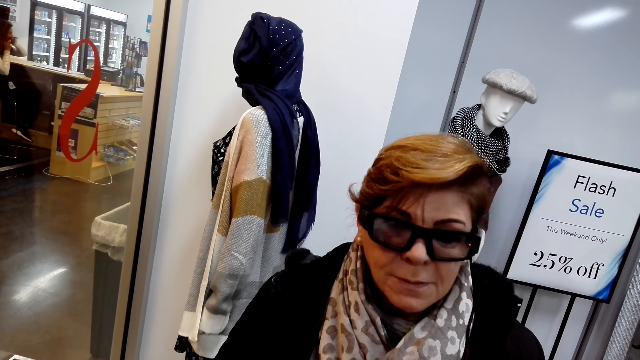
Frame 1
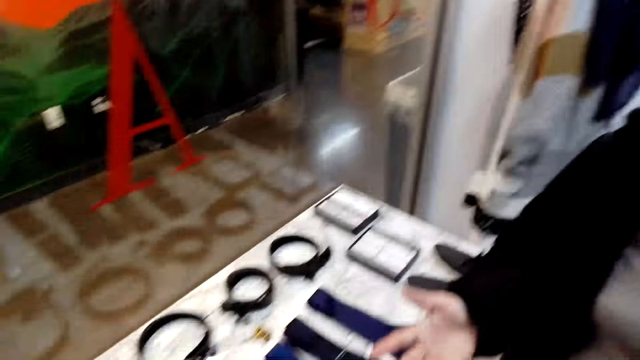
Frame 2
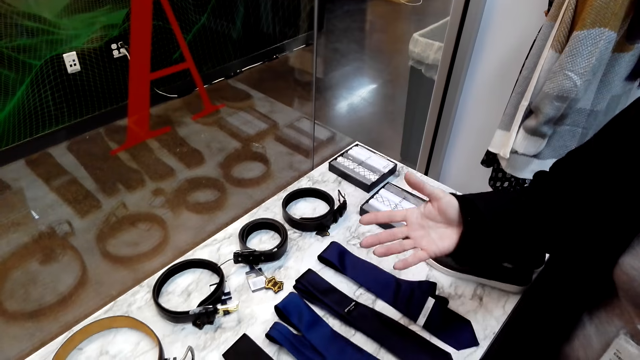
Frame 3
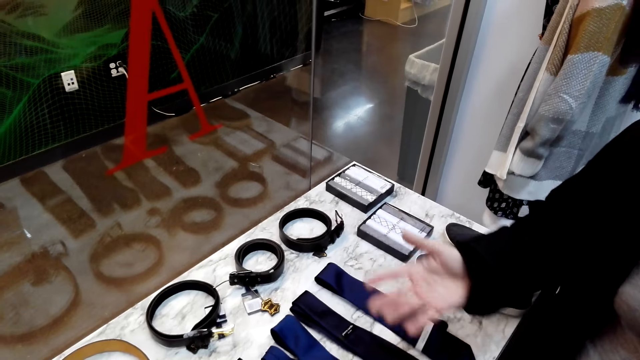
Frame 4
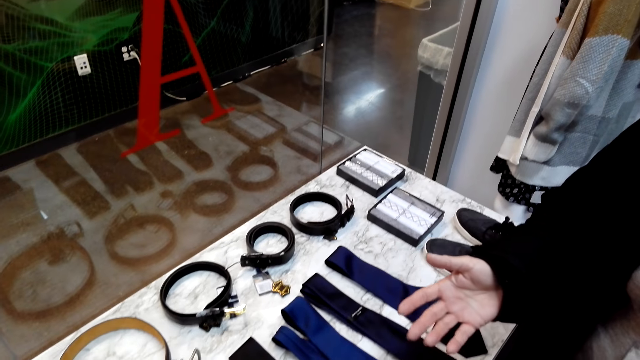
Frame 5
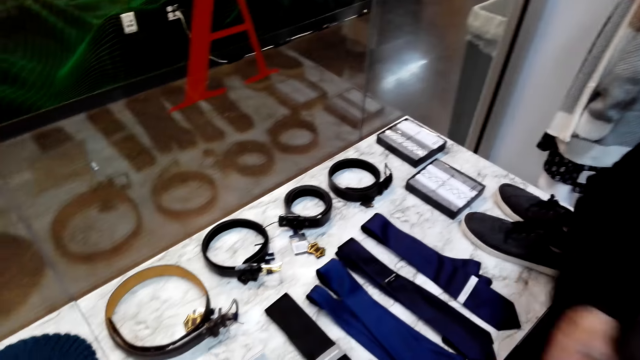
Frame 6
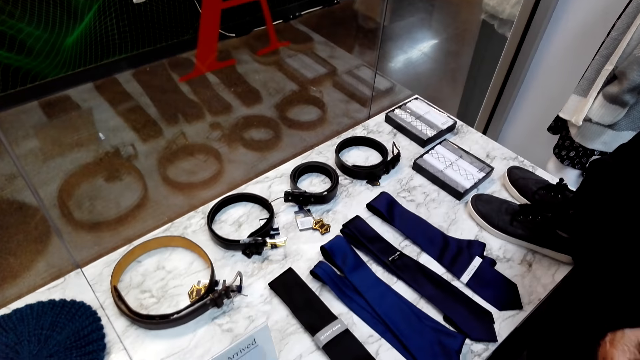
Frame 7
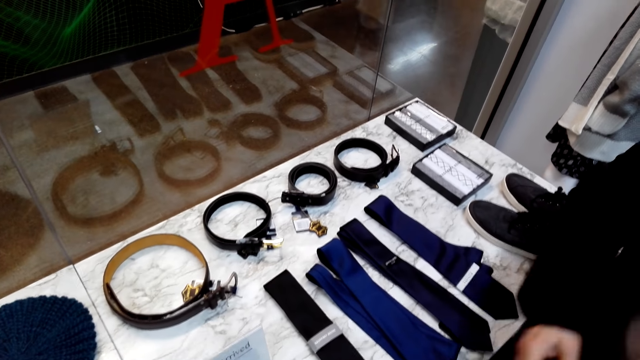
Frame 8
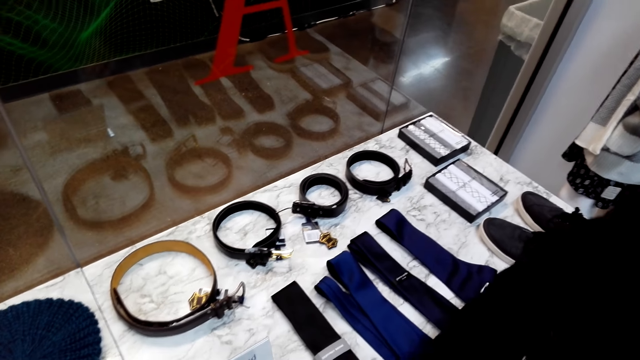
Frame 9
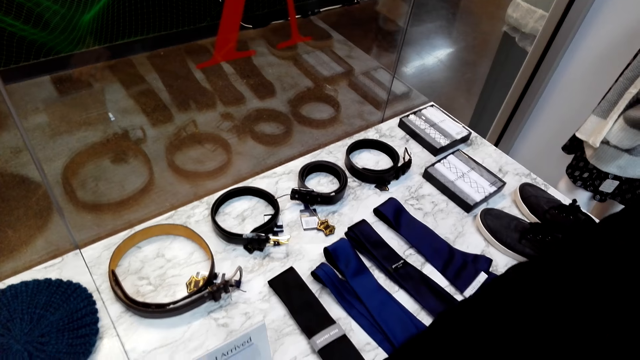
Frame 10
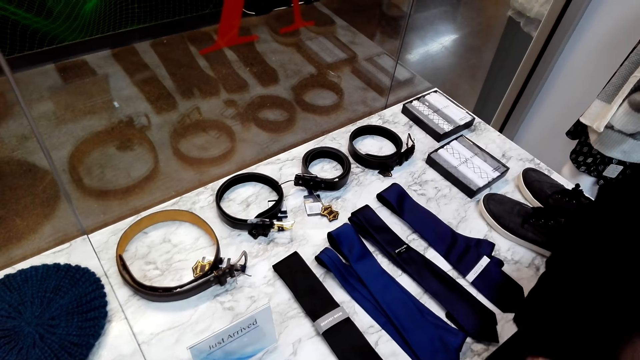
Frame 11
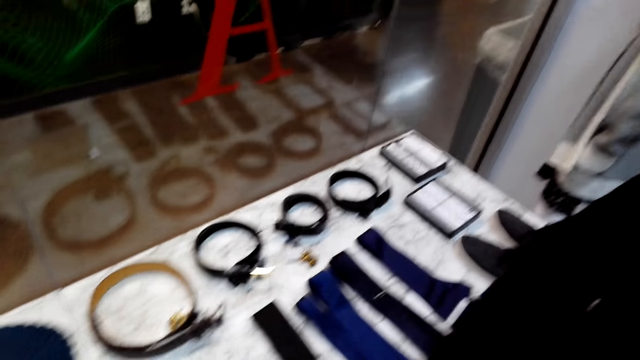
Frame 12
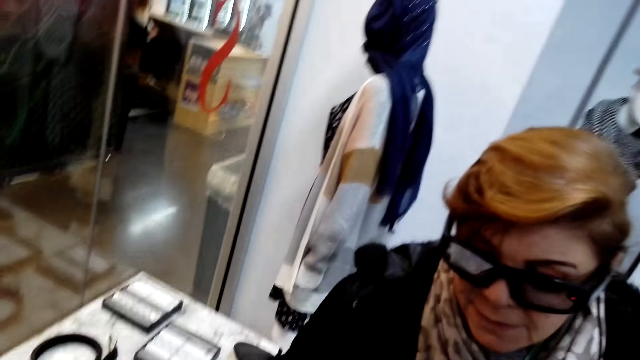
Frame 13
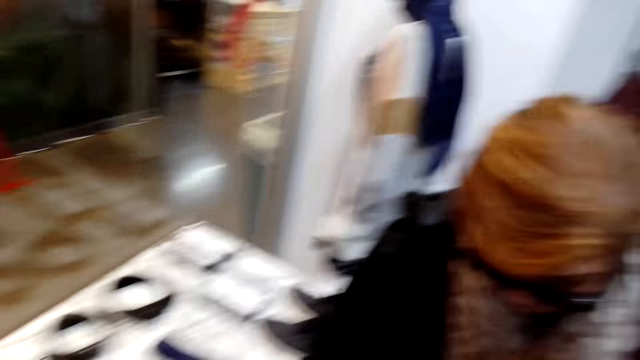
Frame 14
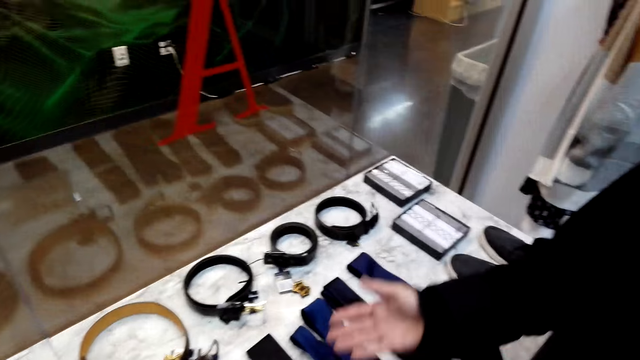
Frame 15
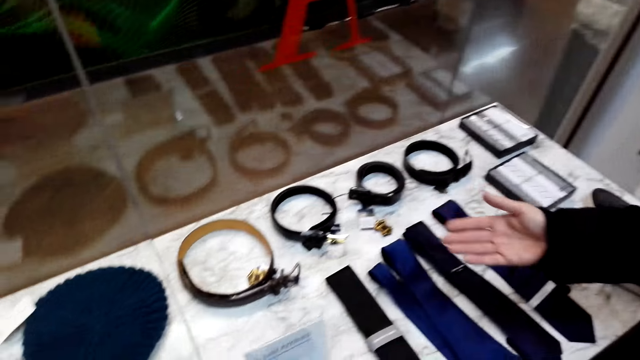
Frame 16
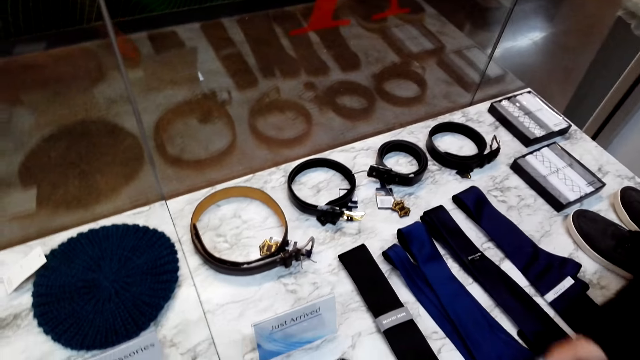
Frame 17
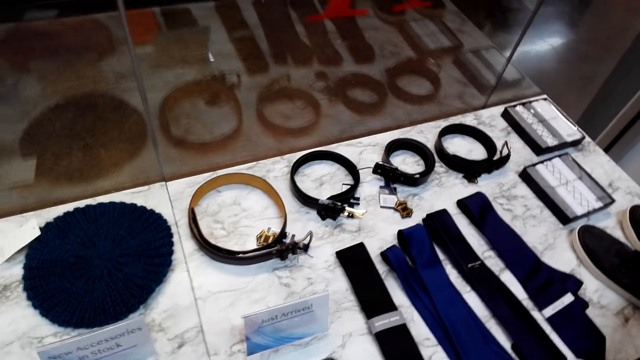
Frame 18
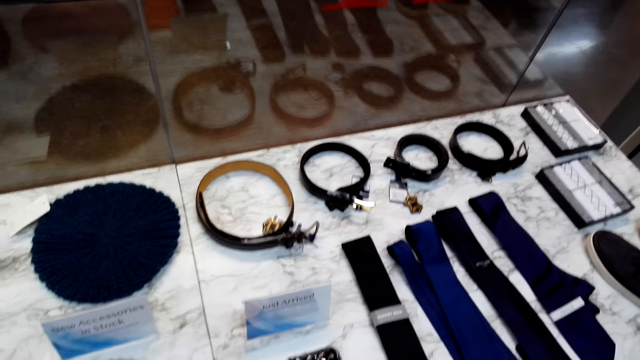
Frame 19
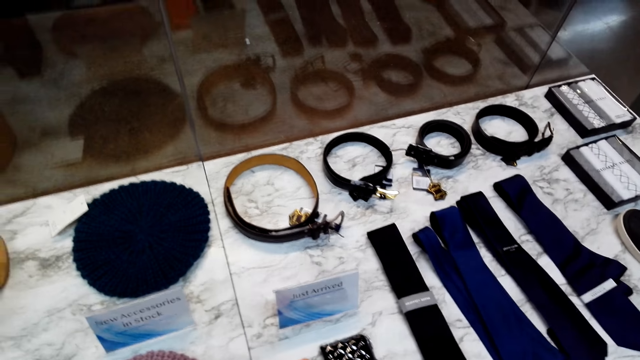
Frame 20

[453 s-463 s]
A woman lifts hands.

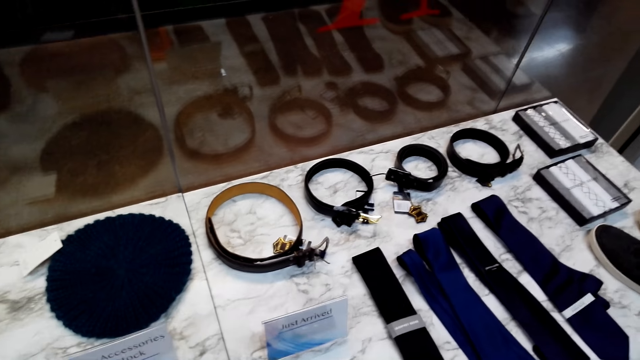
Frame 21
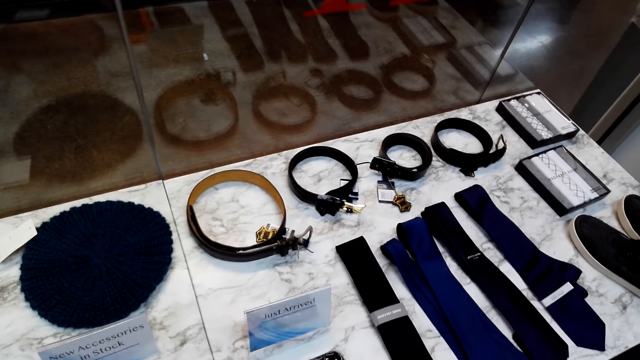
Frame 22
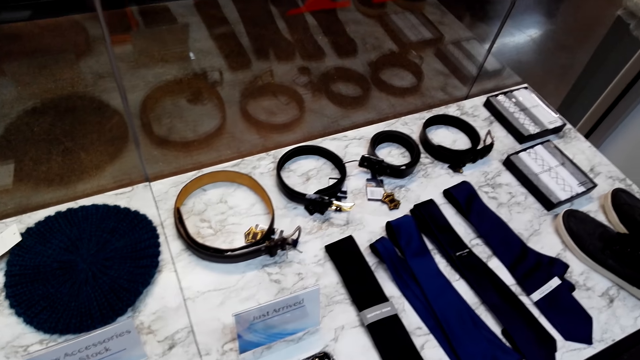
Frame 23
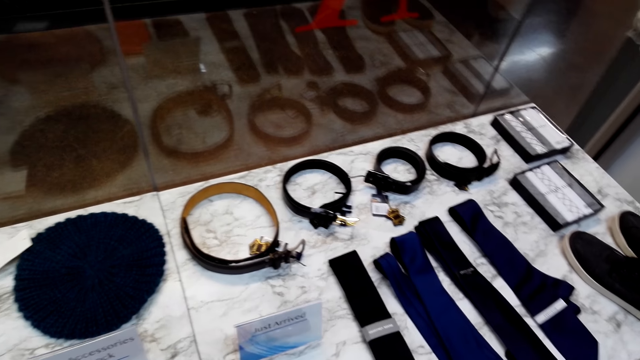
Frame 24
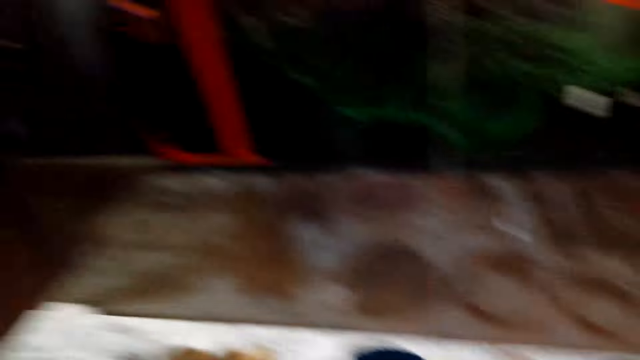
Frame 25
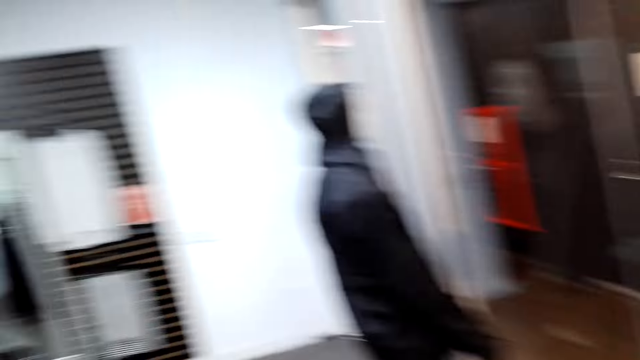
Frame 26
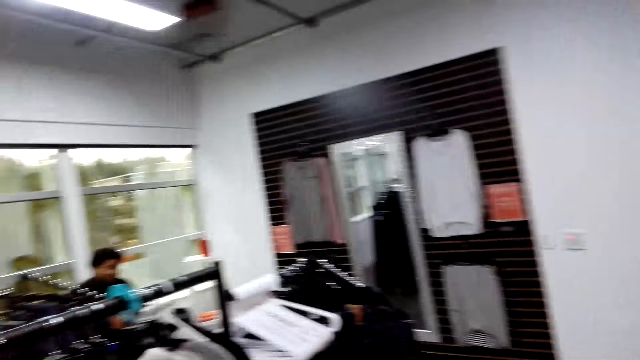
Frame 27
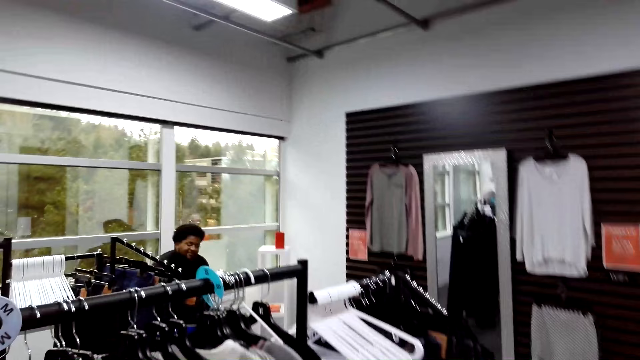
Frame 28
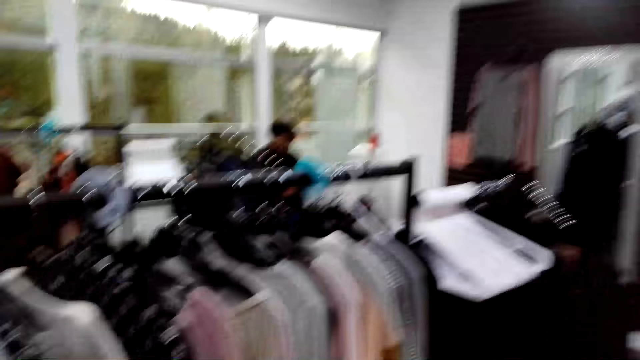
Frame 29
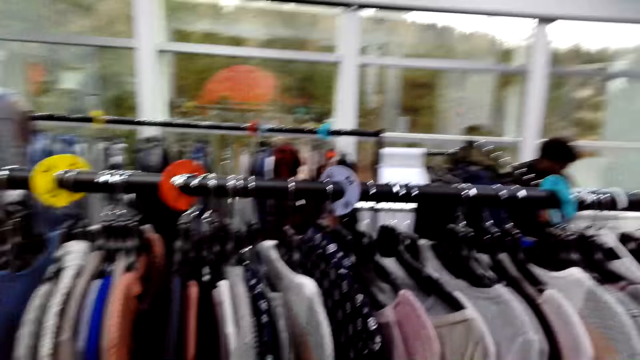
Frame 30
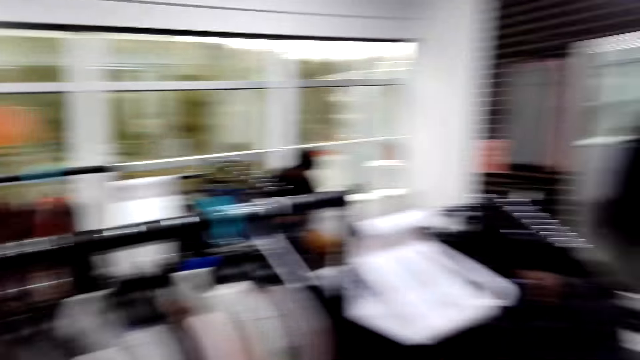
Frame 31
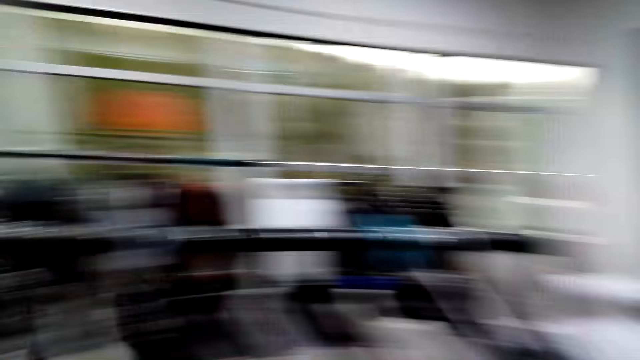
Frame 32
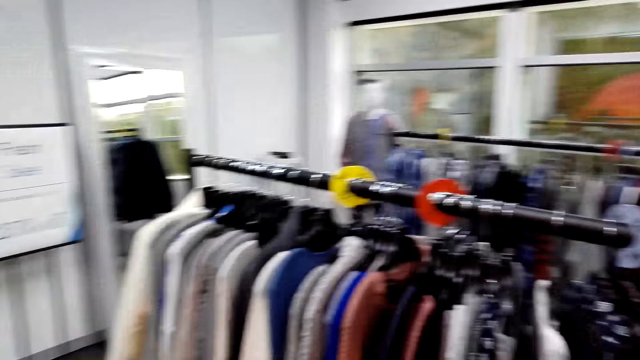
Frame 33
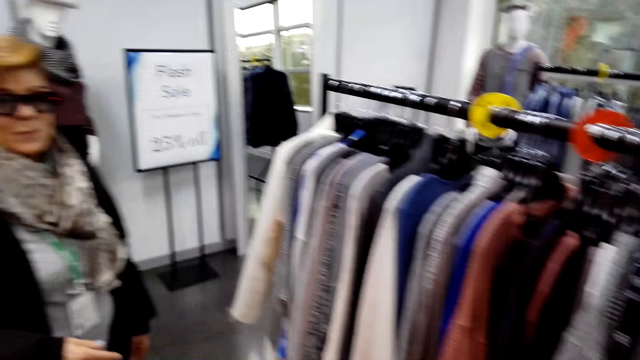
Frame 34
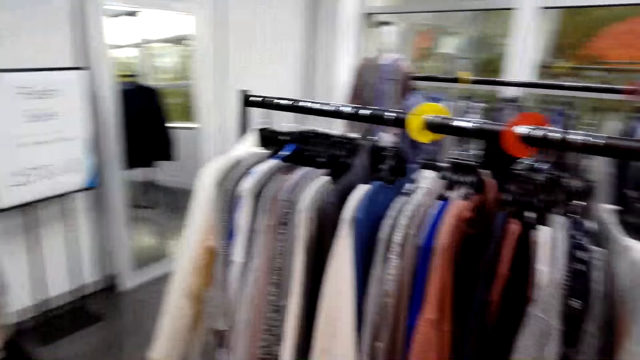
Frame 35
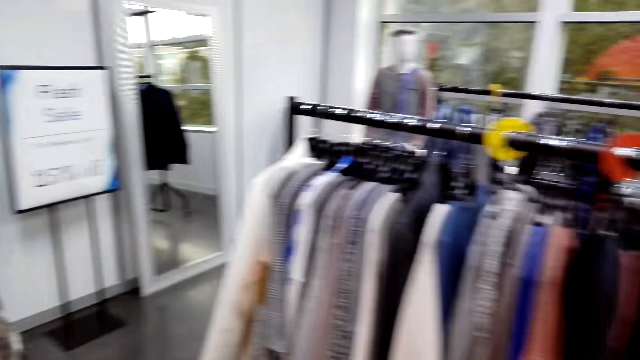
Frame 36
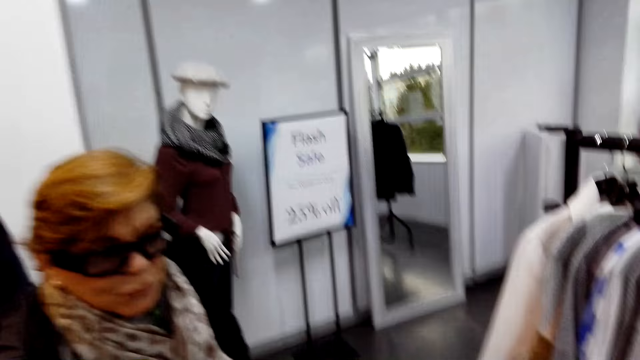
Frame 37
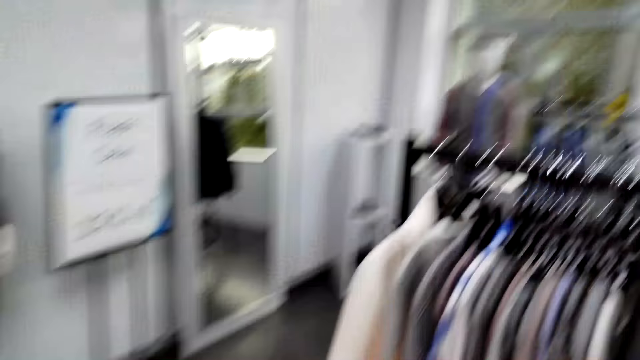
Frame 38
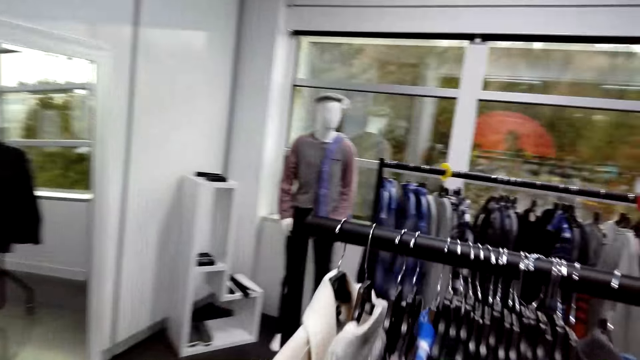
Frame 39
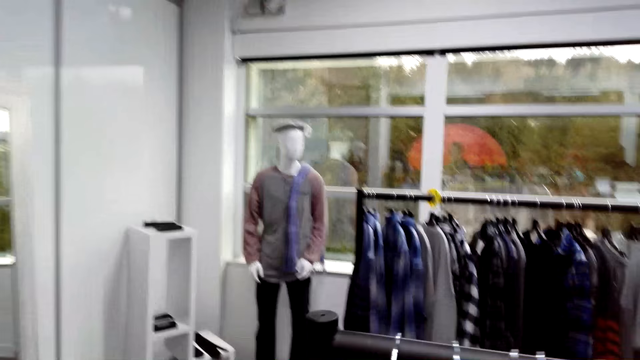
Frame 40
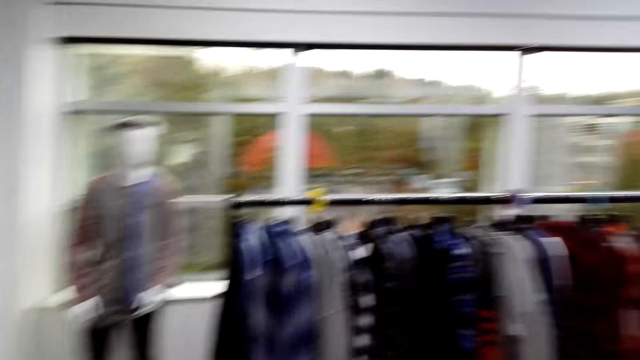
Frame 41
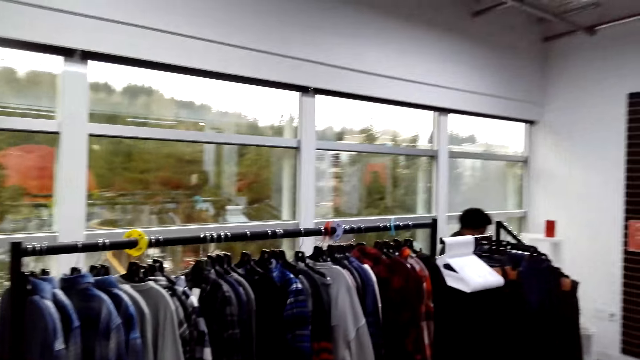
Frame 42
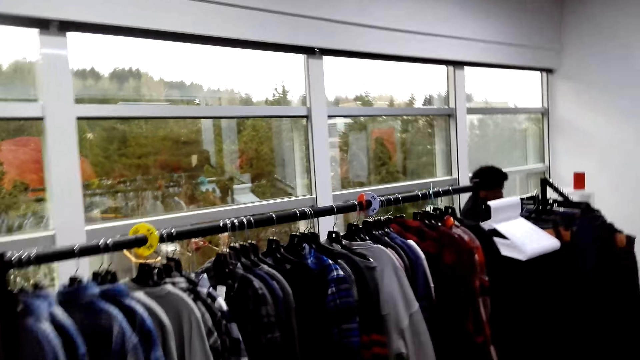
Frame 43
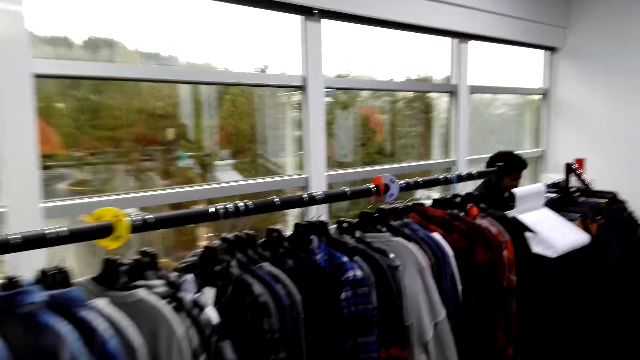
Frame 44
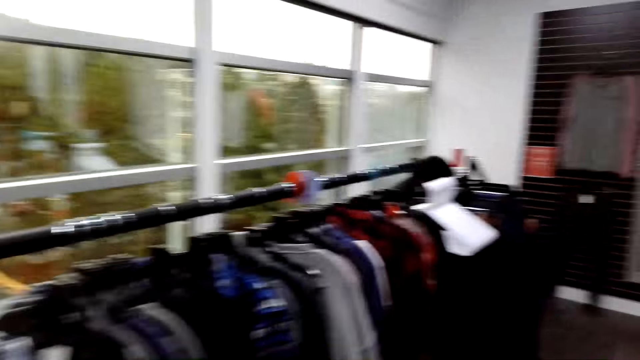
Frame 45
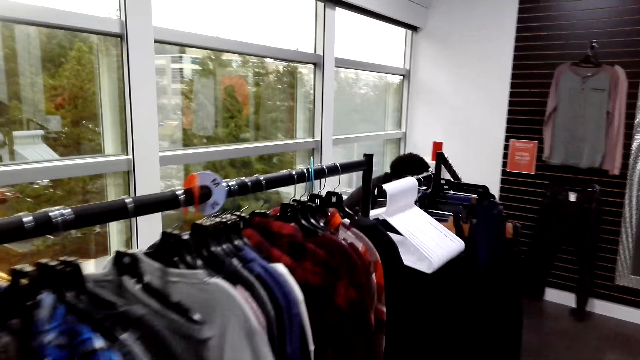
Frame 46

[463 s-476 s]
The camera wearer looks around. They walk around the boutique. They walk in a shop.
